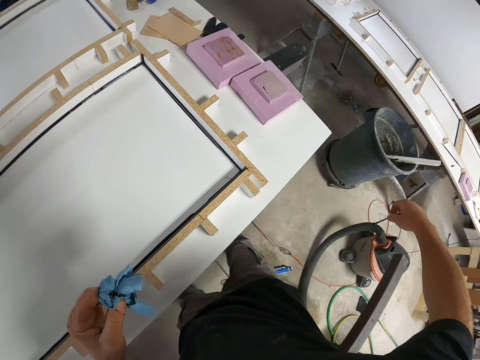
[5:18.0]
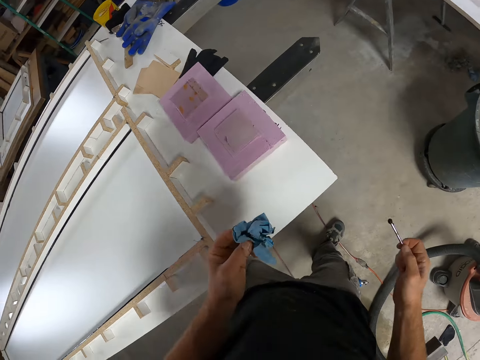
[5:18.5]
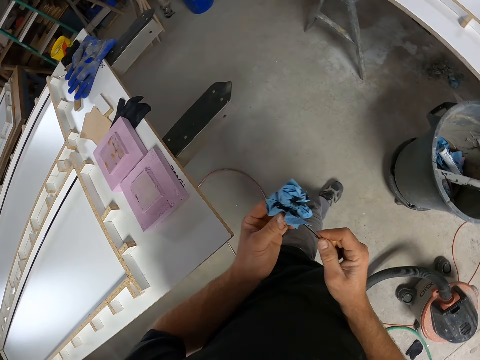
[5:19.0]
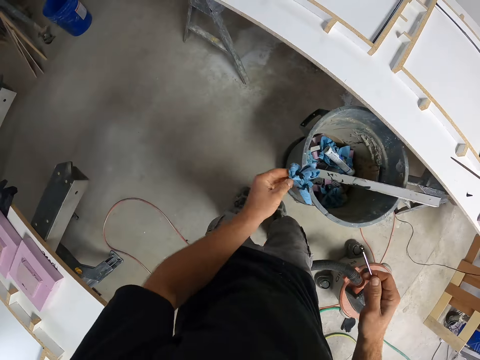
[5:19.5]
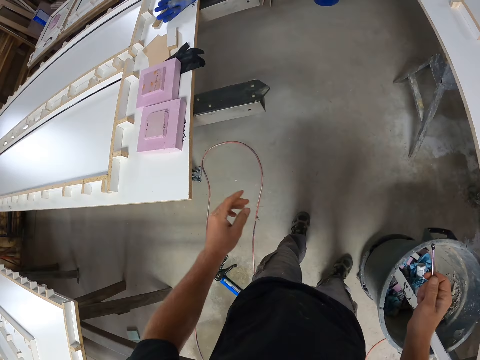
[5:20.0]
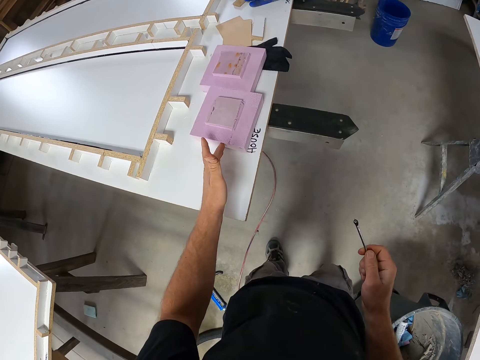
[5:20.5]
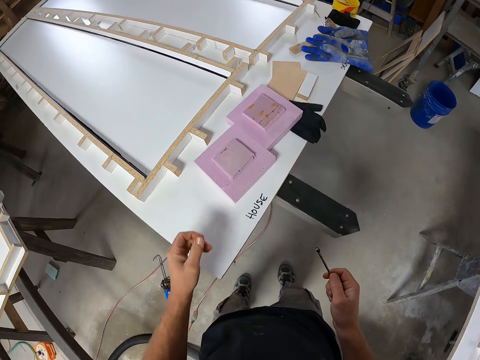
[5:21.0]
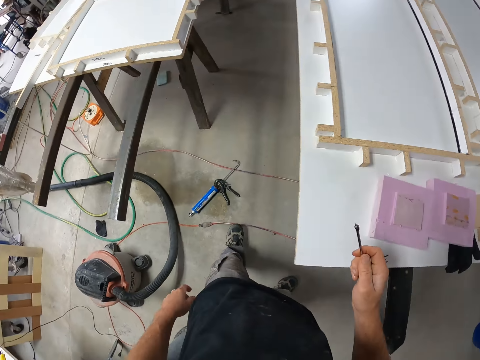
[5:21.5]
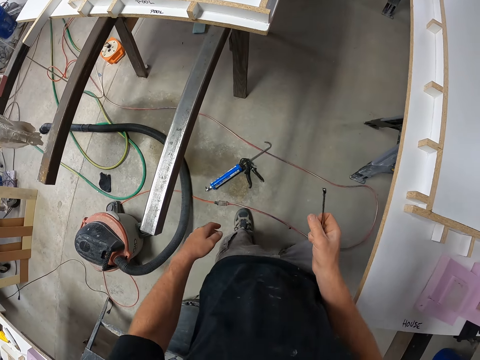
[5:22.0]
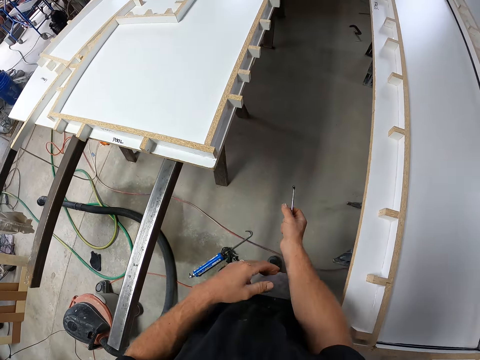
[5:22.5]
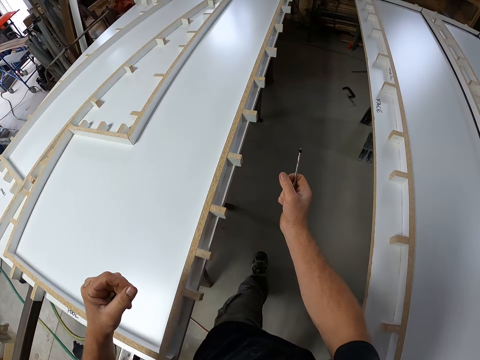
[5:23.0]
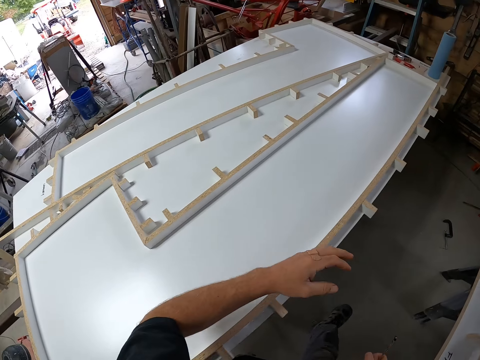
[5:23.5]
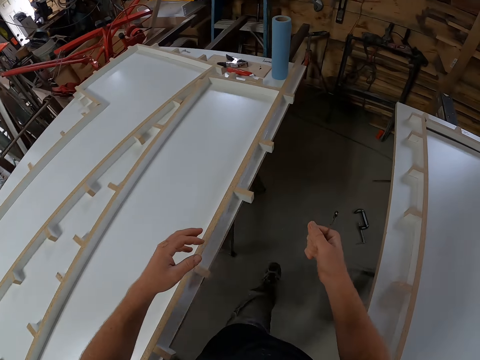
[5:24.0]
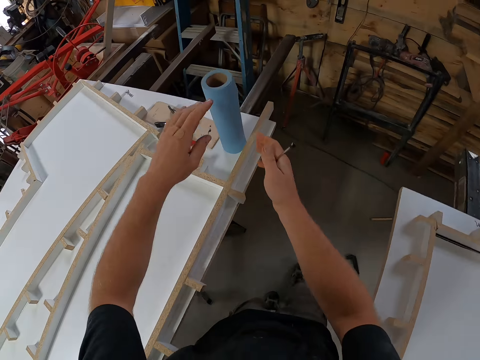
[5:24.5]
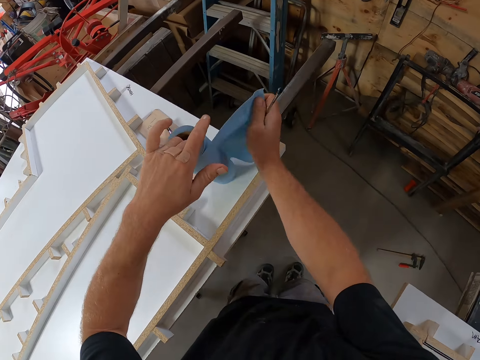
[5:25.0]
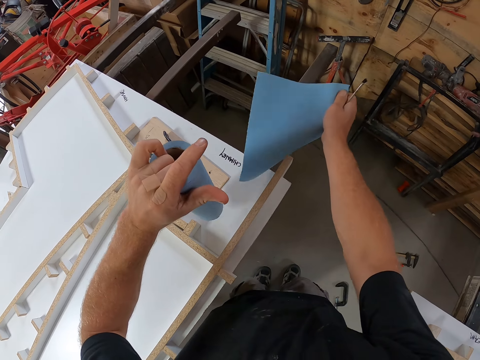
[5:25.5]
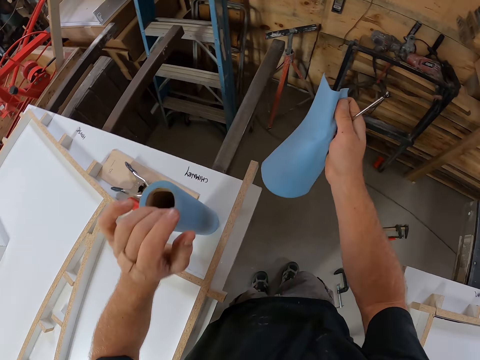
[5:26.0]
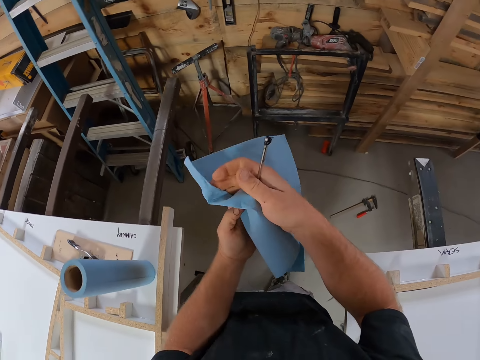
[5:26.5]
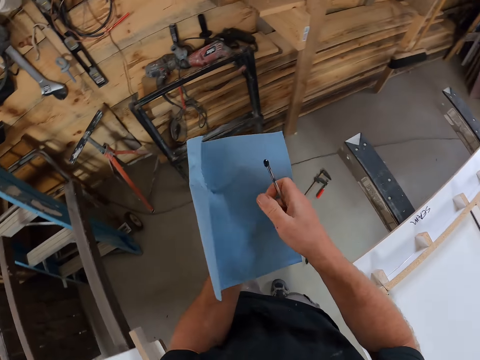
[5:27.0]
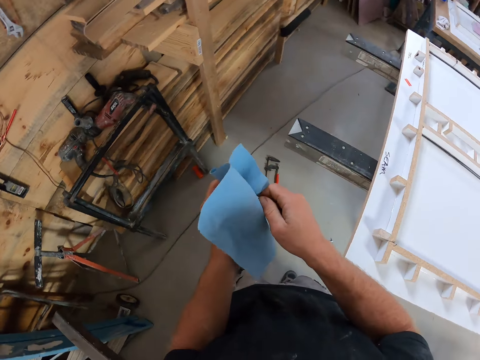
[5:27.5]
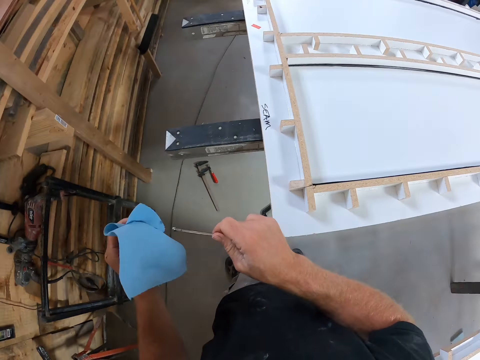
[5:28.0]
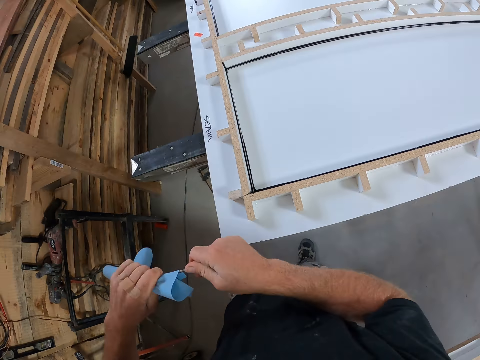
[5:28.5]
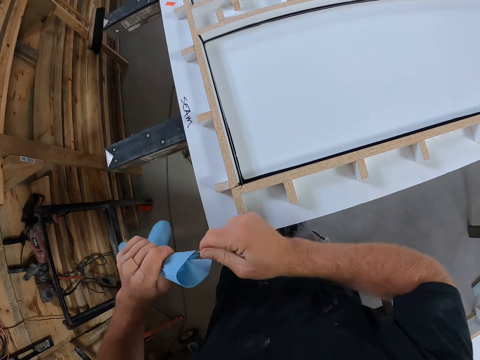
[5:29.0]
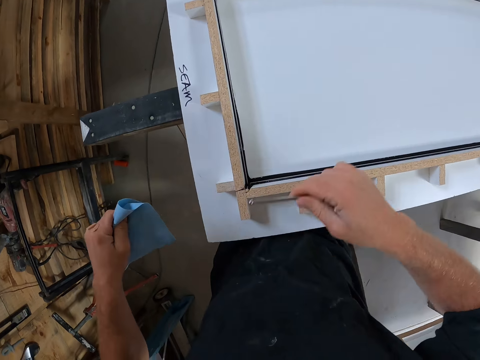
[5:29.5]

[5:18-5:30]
The camera wearer wipes the glue on the metal with a paper towel. They drop the paper towel in a waste bin. They walk on the floor. They move some wood on the table. They walk on the floor. They touch the paper towel on the table. They tear part of the paper towel on the table. They wipe the glue on the metal with the paper towel.

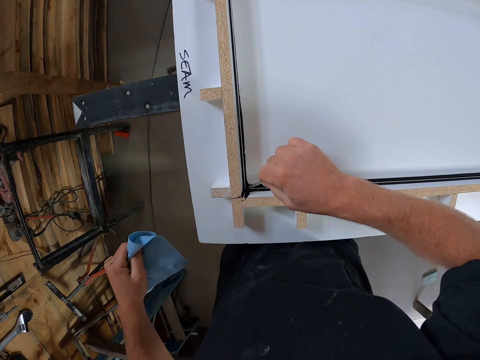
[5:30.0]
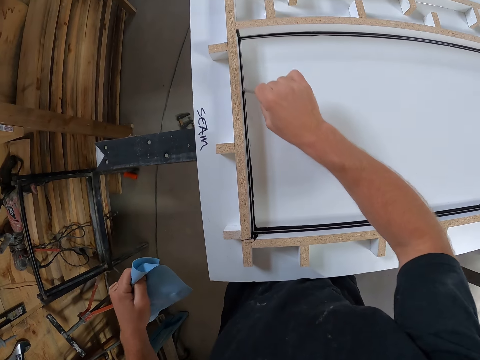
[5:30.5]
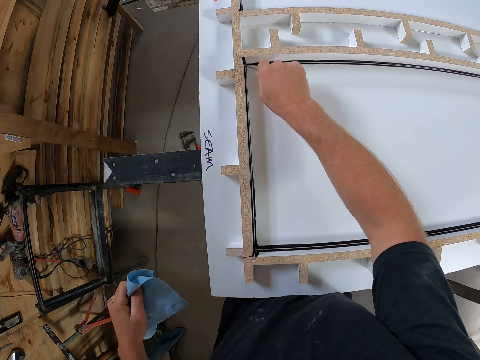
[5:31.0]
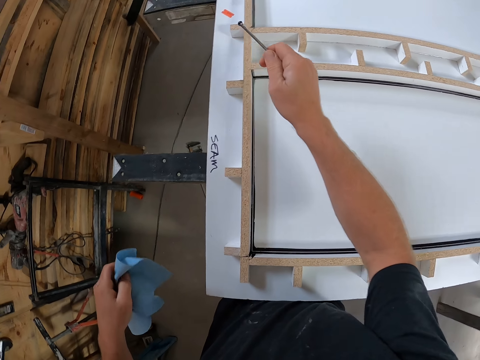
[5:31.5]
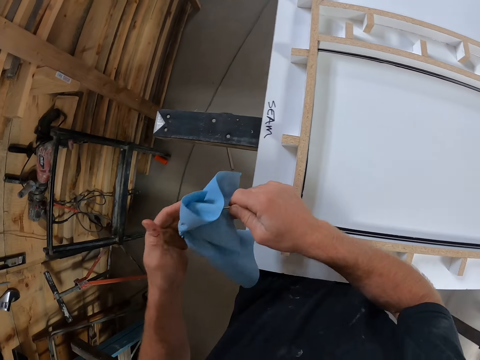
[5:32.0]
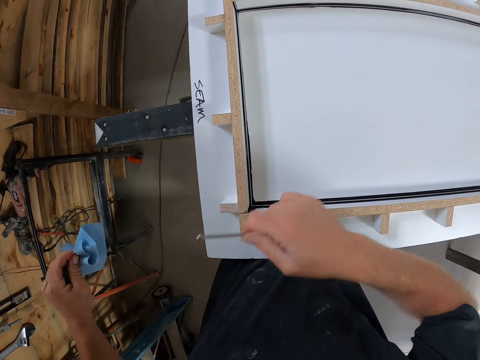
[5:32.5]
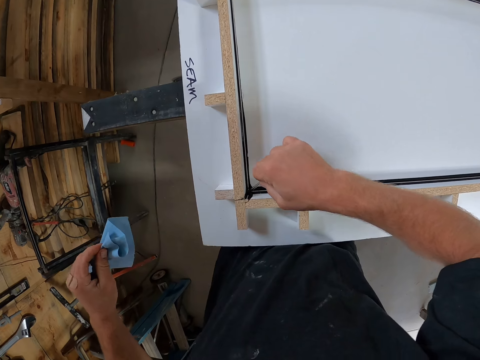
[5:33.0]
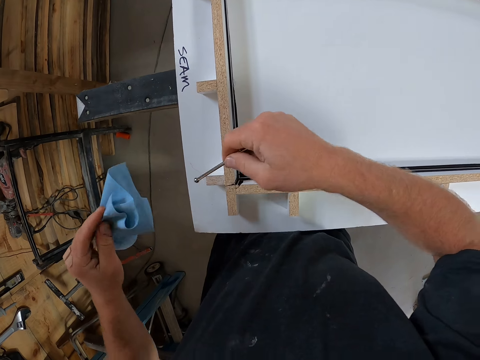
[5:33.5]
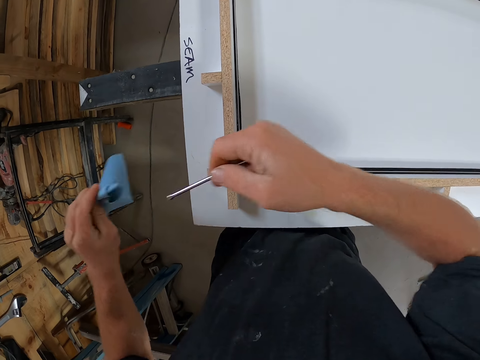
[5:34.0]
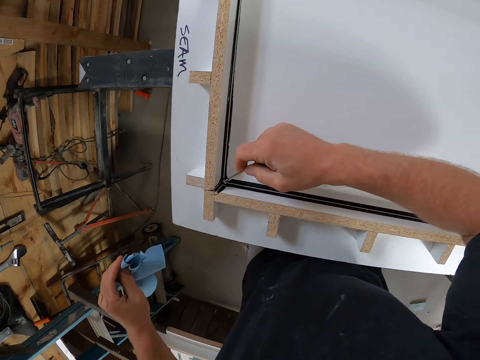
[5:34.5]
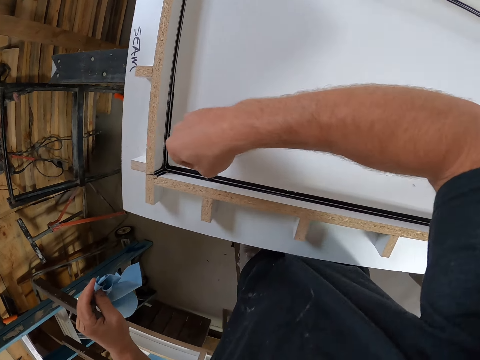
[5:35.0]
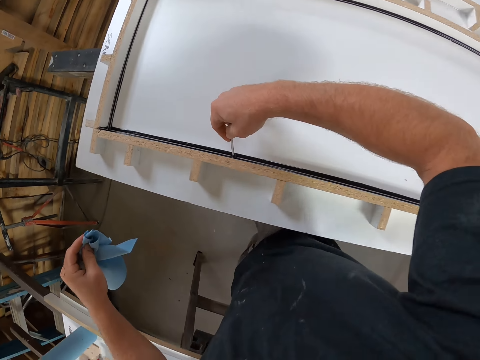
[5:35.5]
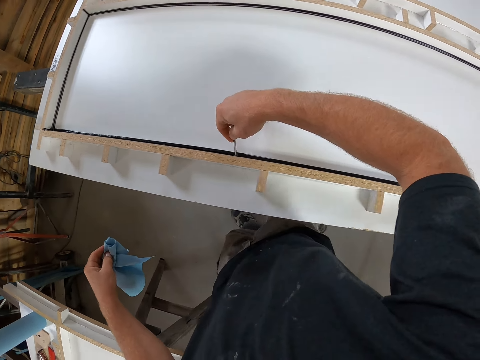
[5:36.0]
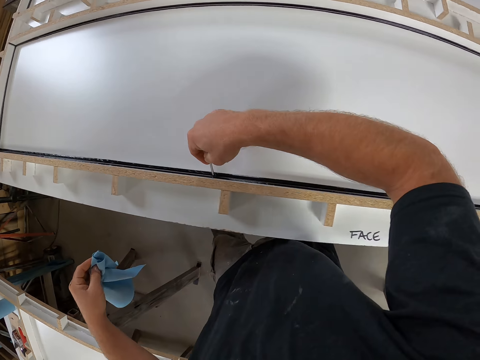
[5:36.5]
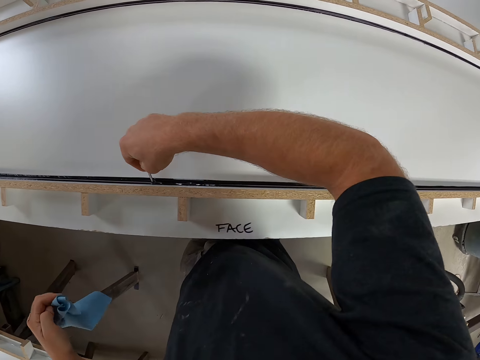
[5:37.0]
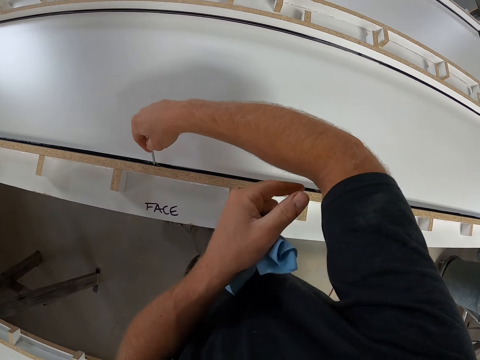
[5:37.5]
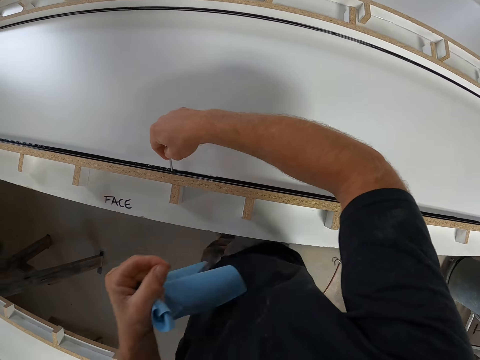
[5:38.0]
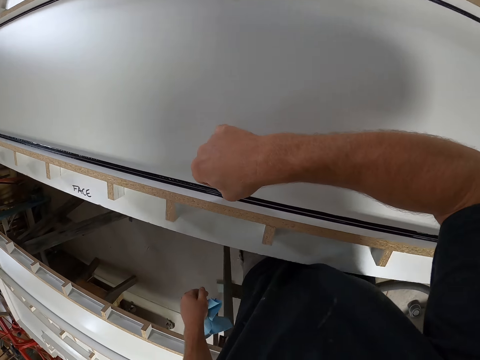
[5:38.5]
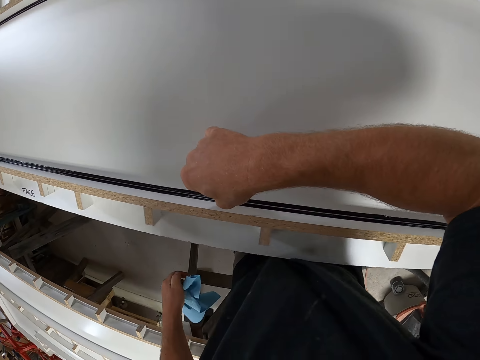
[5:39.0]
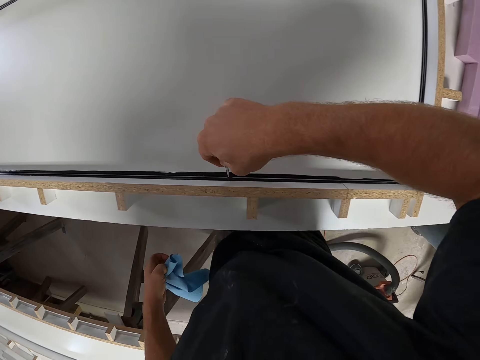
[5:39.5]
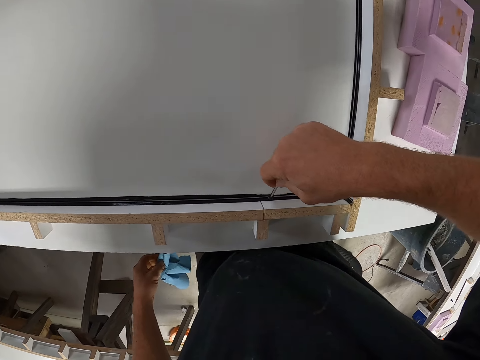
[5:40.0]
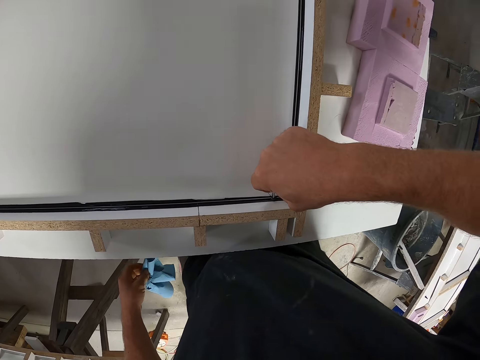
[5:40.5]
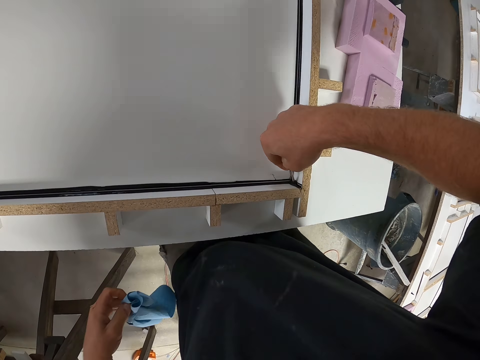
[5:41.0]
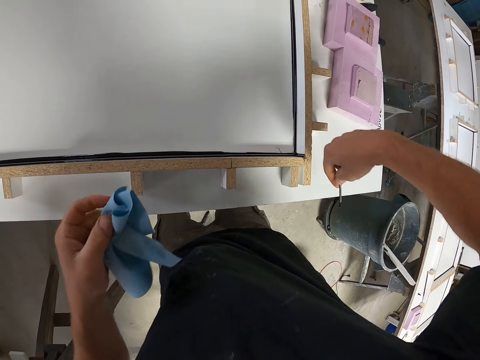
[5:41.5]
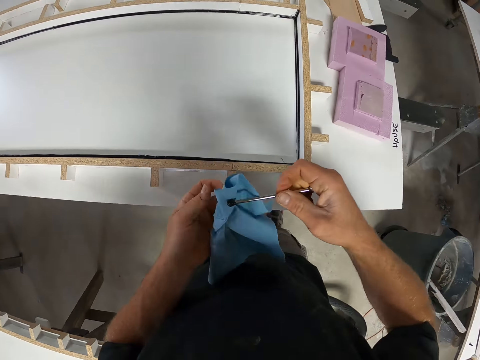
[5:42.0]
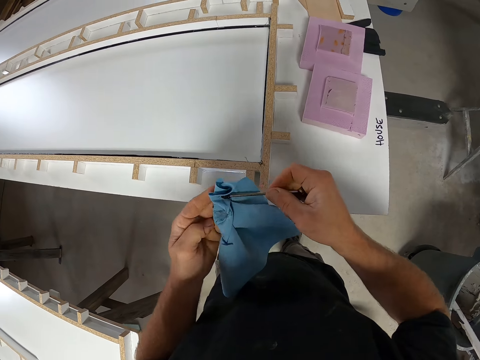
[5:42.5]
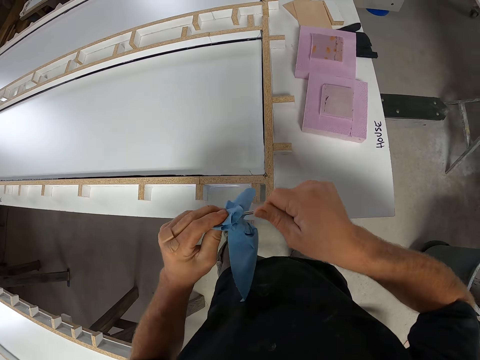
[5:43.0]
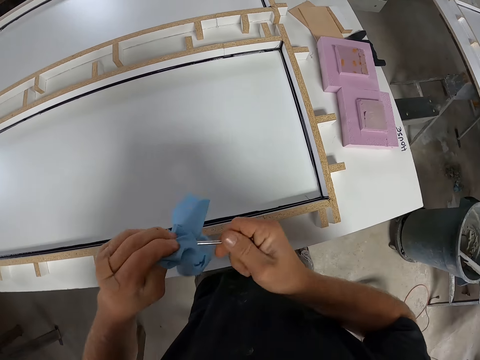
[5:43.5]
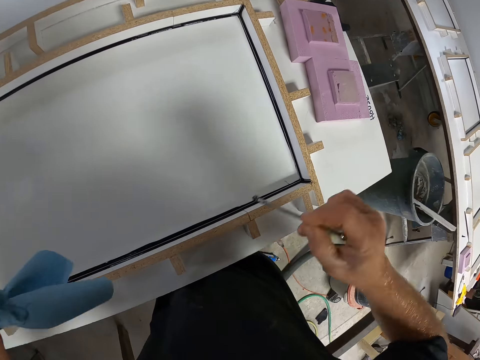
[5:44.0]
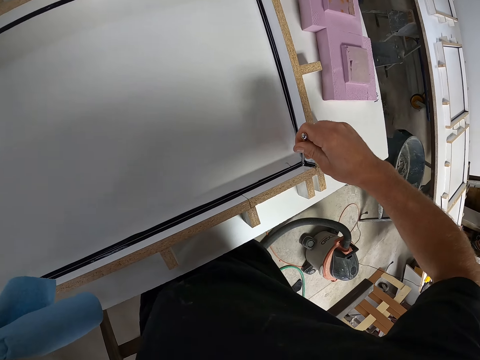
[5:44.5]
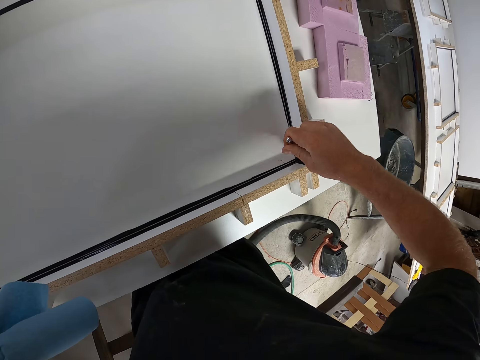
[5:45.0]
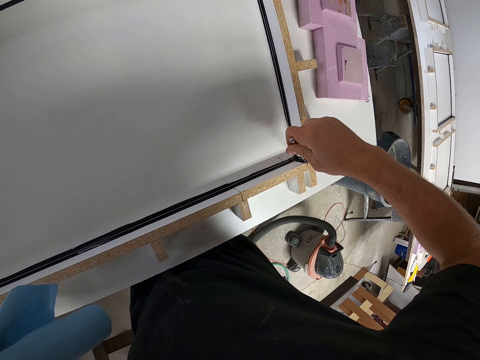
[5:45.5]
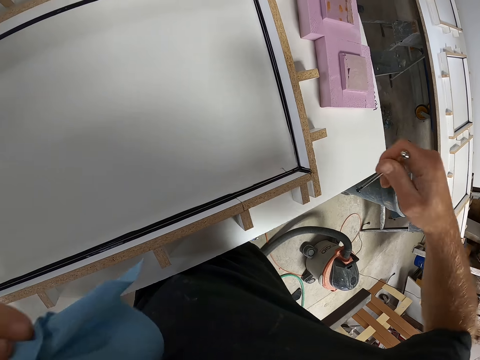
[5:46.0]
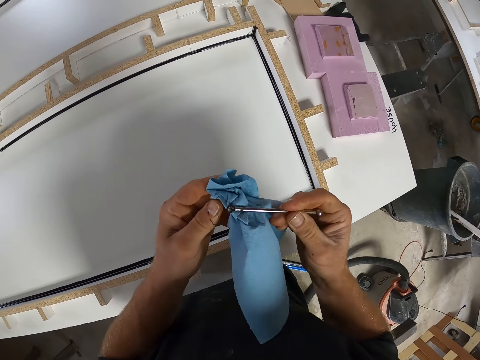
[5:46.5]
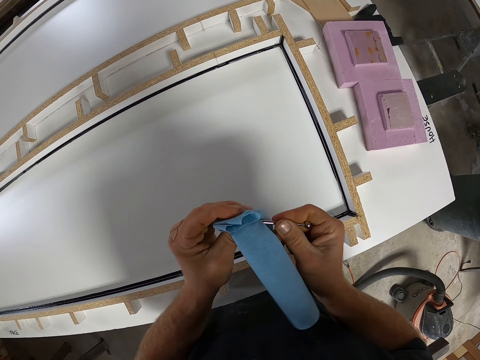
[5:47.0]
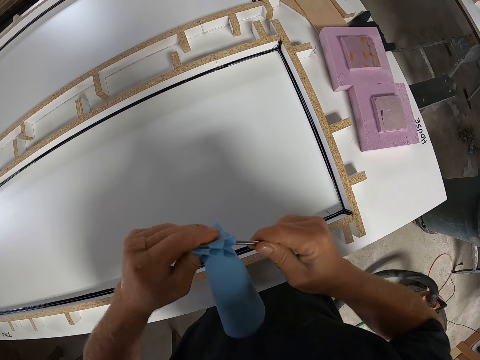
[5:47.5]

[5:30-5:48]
The camera wearer packs some excess sealant in the edge of the table with a small iron. They remove the glue on the table with the metal. They wipe the glue on the metal with a paper towel. They pack some excess sealant in the edge of the table with the small iron. They remove the glue on the table with the metal. They wipe the glue on the metal with the paper towel. They remove the glue on the table with the metal. They pack some excess sealant in the edge of the table with the small iron. They wipe the glue on the metal with the paper towel. They pack some excess sealant in the edge of the table with the small iron. They remove the glue on the table with the metal. They wipe the glue on the metal with the paper towel.
